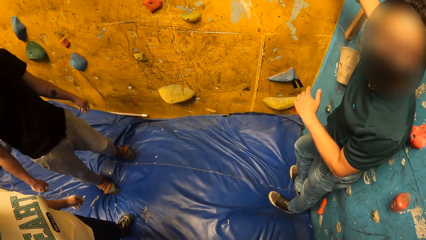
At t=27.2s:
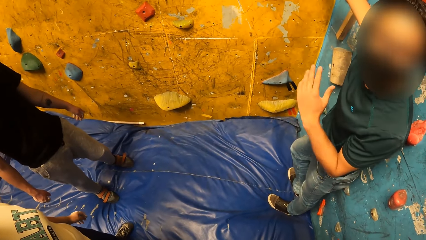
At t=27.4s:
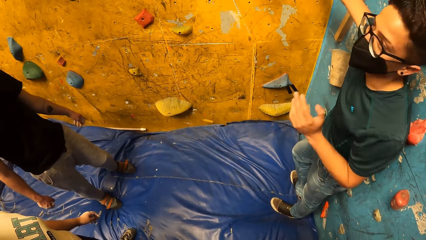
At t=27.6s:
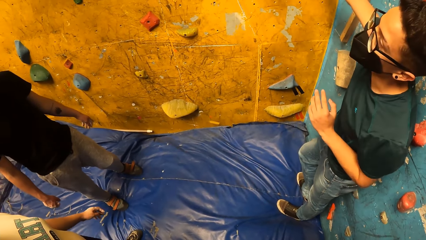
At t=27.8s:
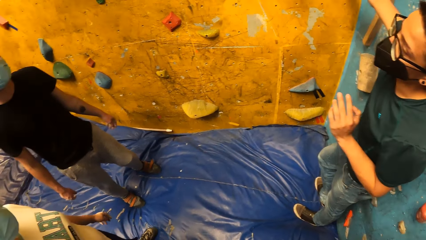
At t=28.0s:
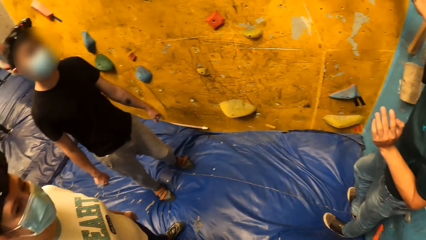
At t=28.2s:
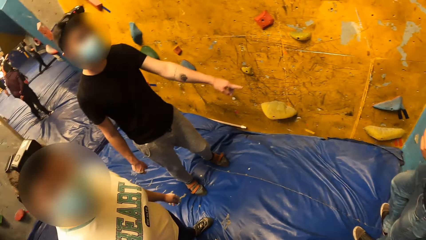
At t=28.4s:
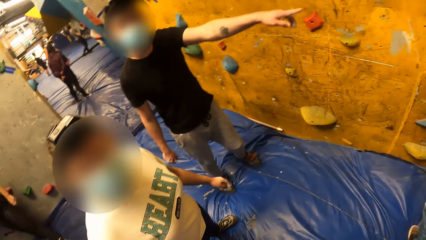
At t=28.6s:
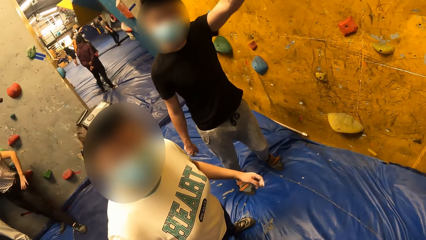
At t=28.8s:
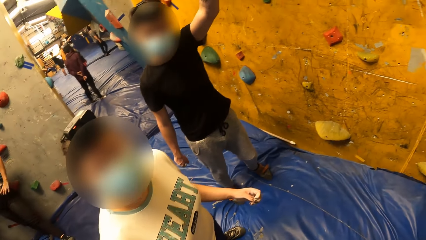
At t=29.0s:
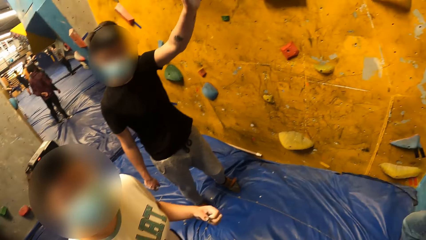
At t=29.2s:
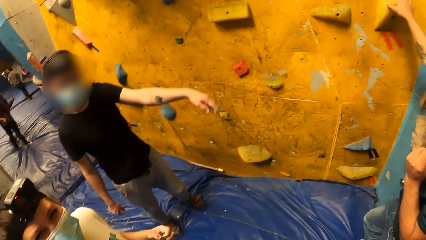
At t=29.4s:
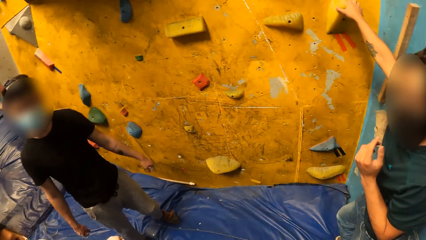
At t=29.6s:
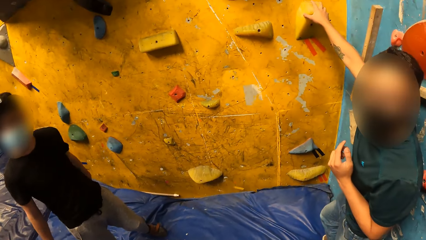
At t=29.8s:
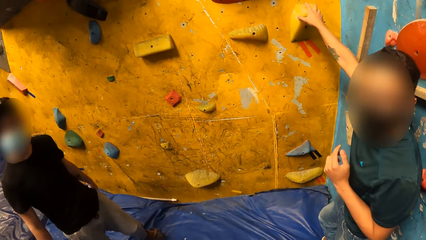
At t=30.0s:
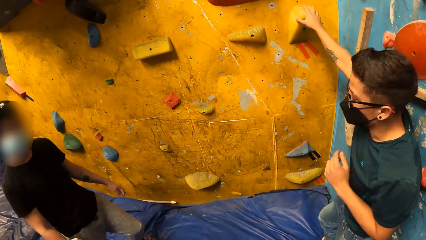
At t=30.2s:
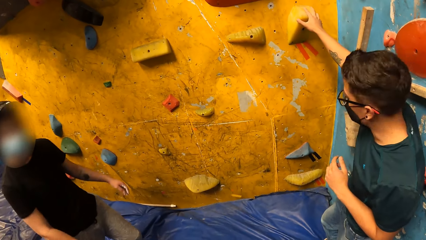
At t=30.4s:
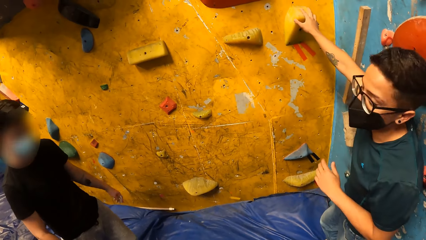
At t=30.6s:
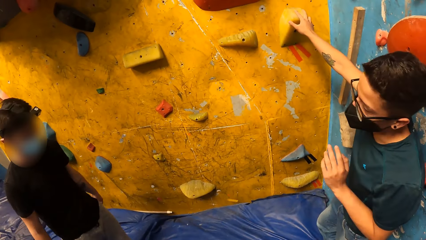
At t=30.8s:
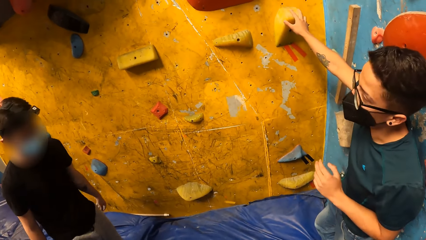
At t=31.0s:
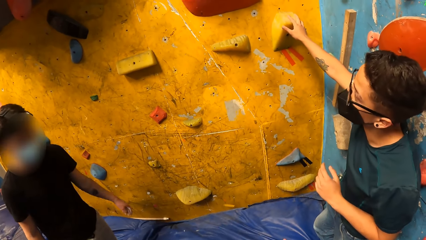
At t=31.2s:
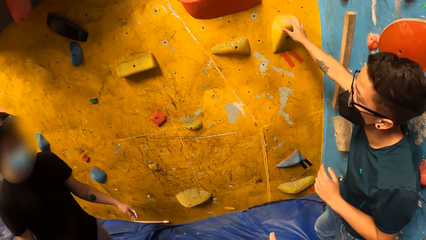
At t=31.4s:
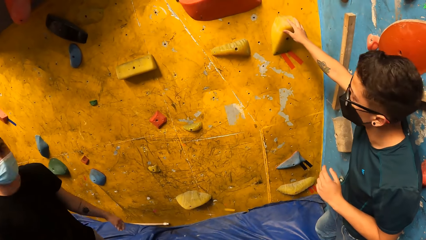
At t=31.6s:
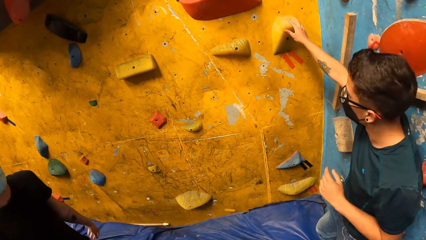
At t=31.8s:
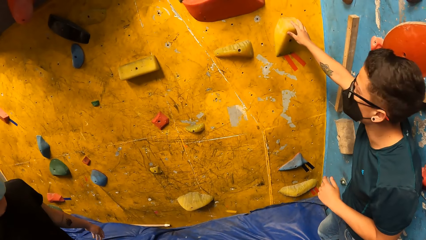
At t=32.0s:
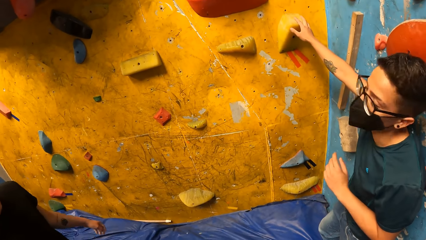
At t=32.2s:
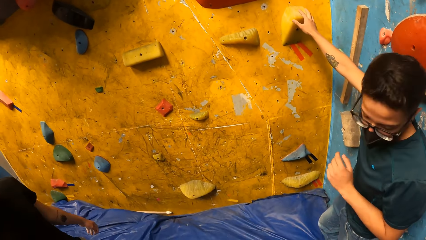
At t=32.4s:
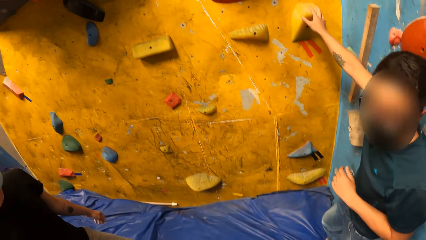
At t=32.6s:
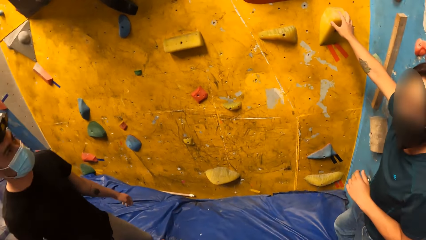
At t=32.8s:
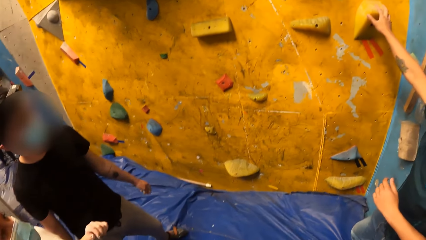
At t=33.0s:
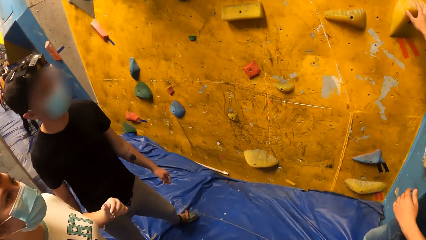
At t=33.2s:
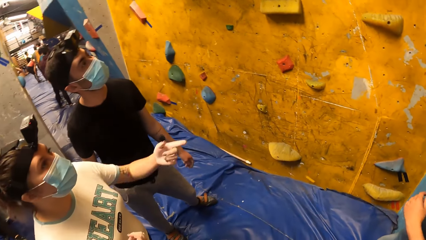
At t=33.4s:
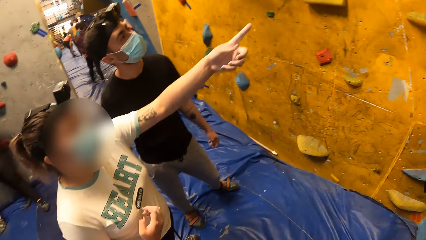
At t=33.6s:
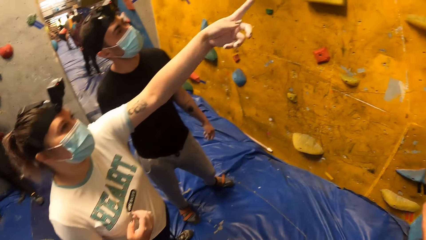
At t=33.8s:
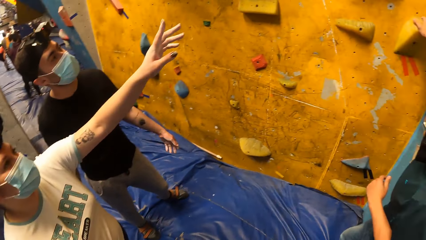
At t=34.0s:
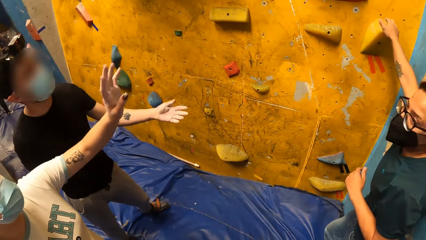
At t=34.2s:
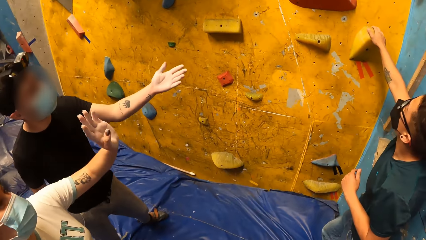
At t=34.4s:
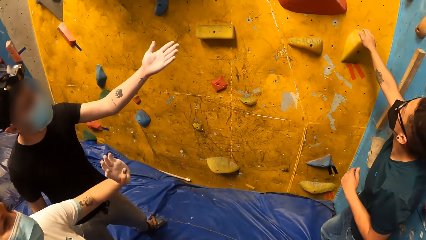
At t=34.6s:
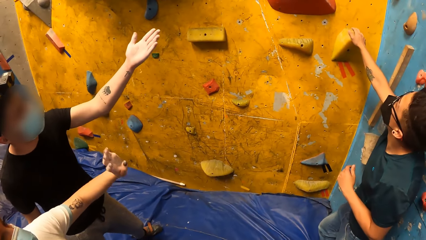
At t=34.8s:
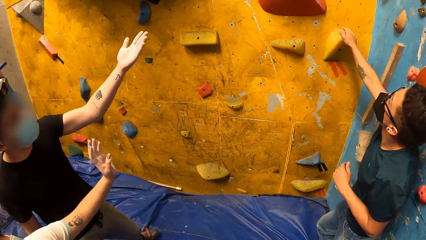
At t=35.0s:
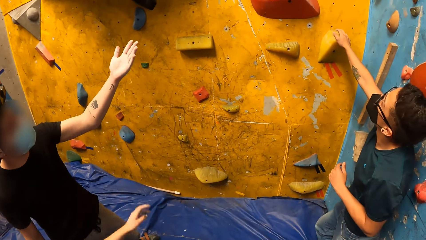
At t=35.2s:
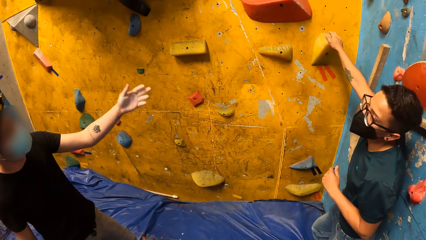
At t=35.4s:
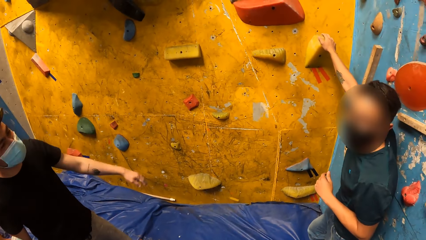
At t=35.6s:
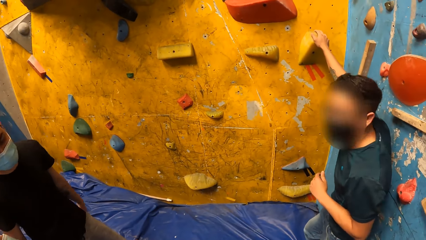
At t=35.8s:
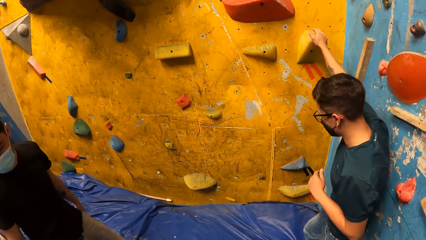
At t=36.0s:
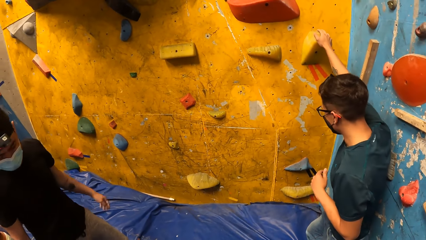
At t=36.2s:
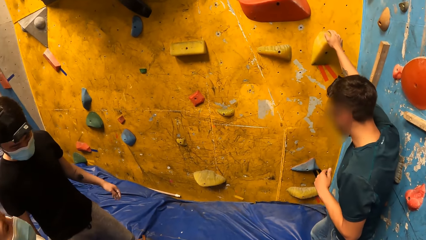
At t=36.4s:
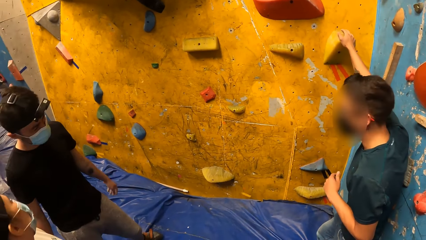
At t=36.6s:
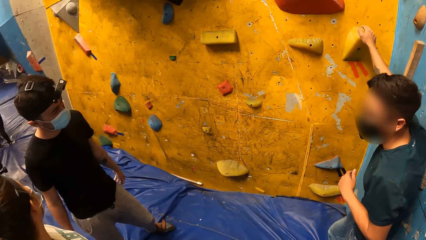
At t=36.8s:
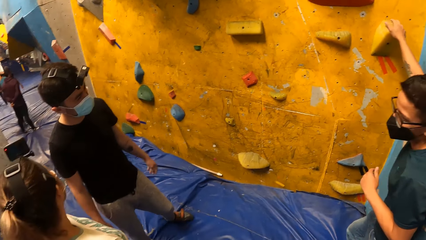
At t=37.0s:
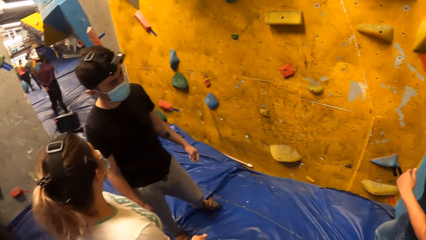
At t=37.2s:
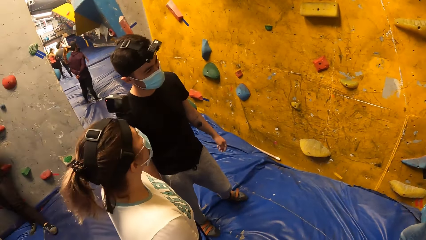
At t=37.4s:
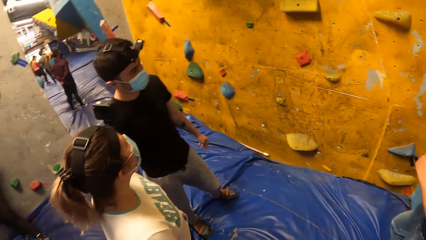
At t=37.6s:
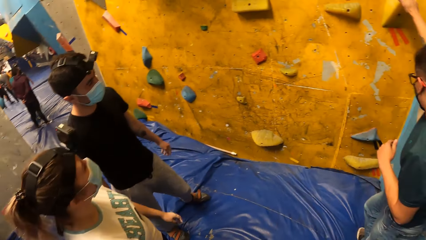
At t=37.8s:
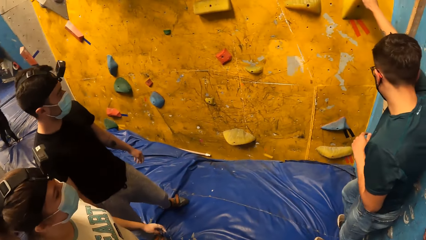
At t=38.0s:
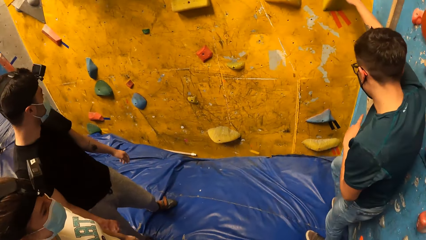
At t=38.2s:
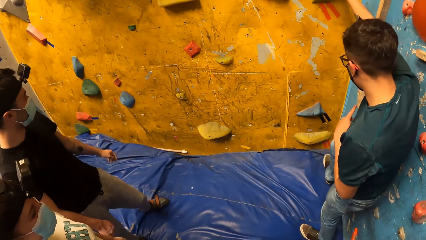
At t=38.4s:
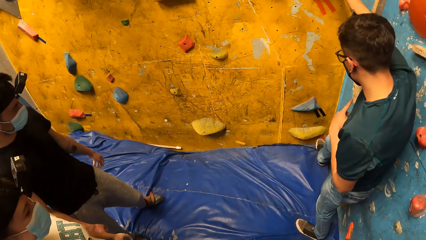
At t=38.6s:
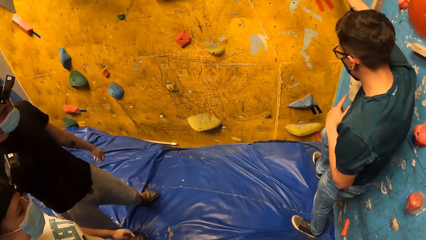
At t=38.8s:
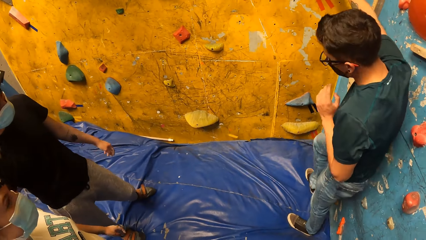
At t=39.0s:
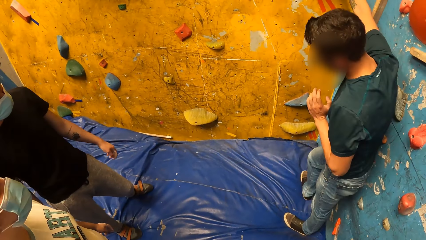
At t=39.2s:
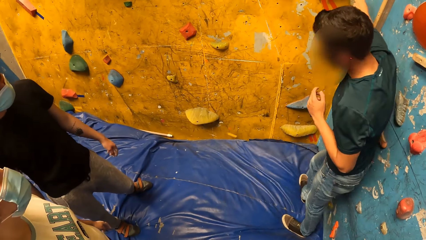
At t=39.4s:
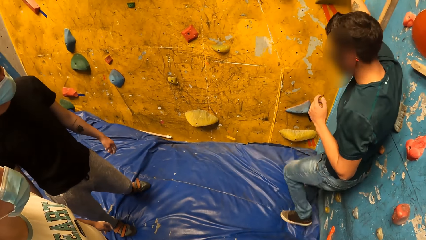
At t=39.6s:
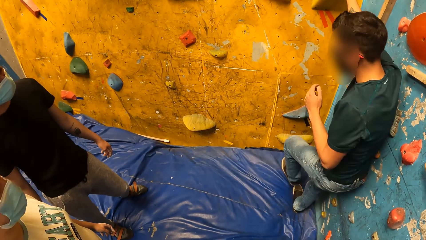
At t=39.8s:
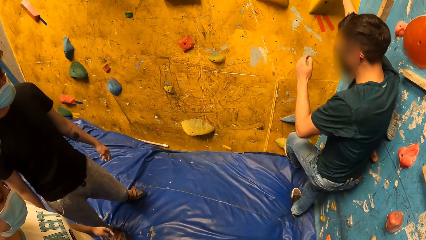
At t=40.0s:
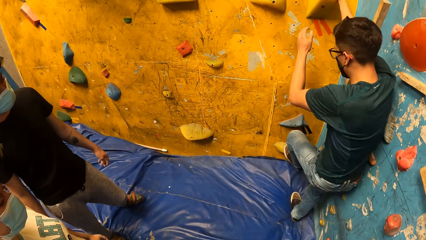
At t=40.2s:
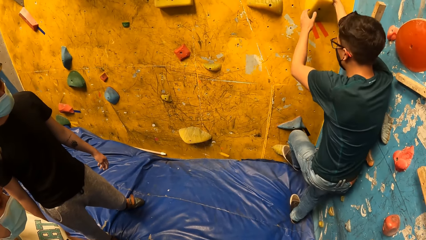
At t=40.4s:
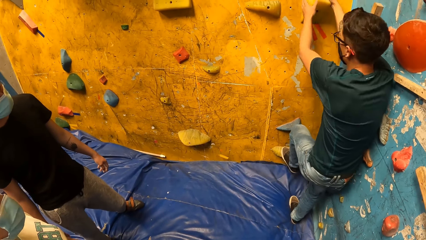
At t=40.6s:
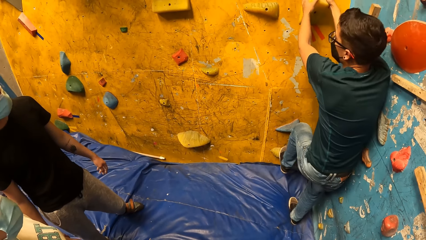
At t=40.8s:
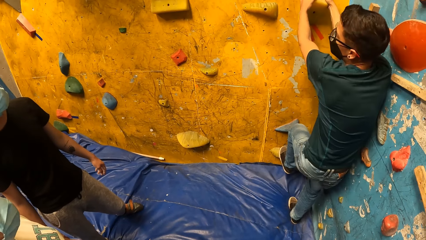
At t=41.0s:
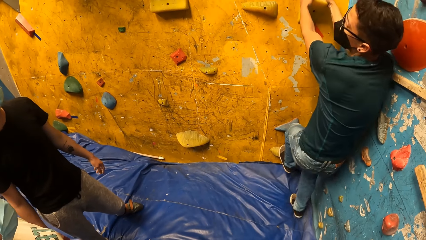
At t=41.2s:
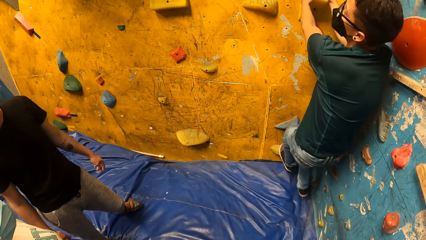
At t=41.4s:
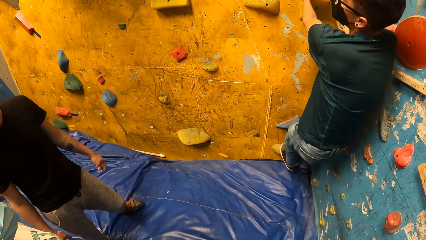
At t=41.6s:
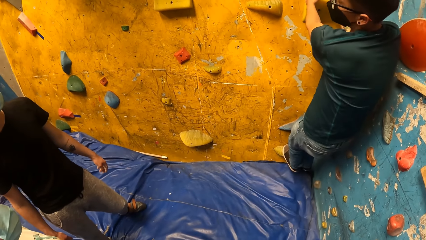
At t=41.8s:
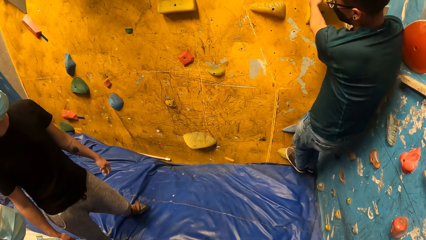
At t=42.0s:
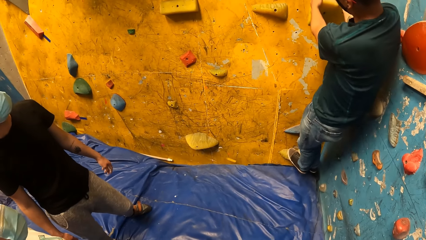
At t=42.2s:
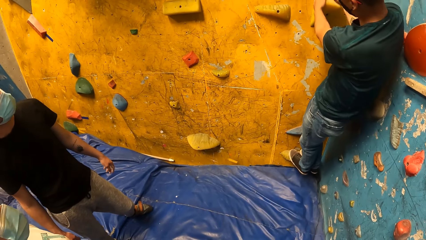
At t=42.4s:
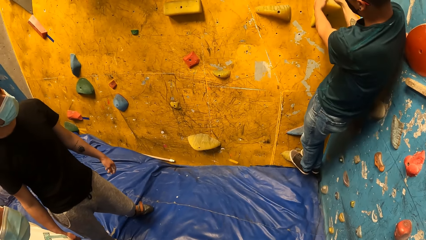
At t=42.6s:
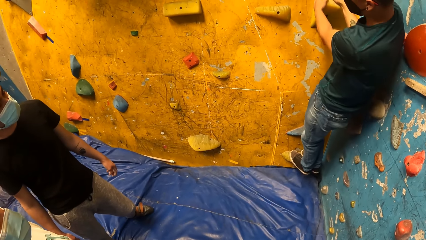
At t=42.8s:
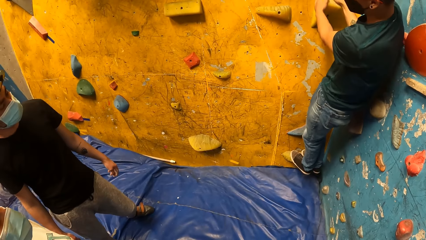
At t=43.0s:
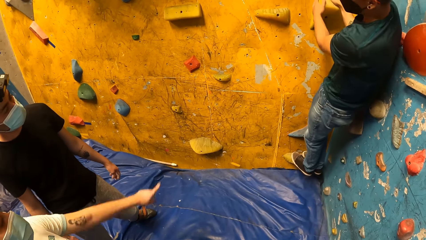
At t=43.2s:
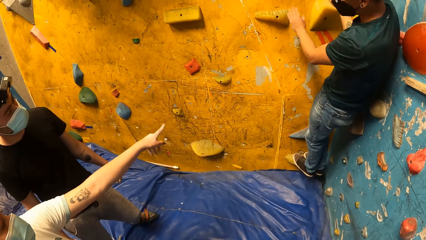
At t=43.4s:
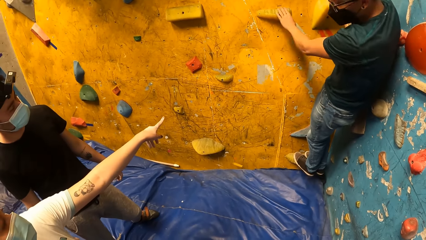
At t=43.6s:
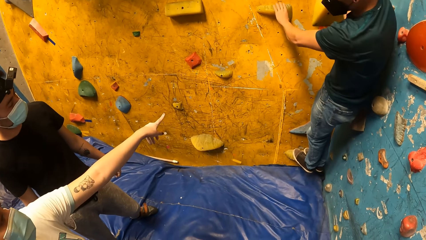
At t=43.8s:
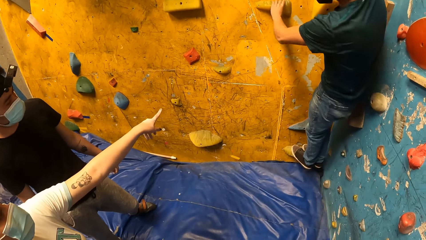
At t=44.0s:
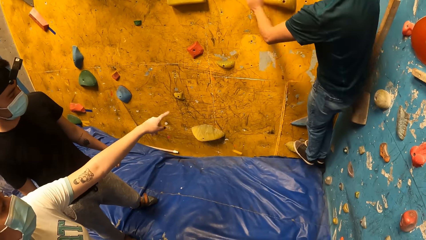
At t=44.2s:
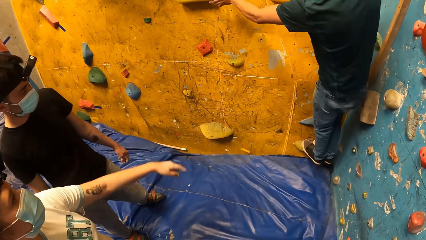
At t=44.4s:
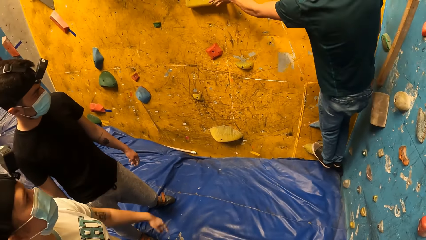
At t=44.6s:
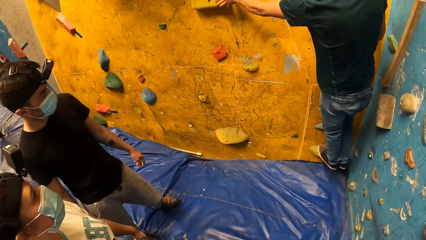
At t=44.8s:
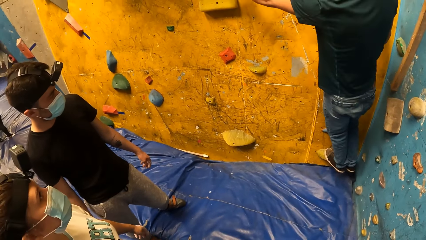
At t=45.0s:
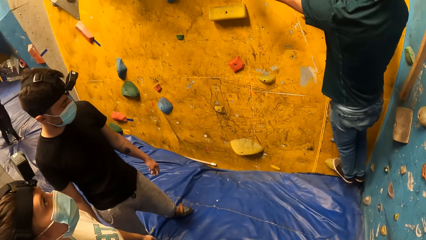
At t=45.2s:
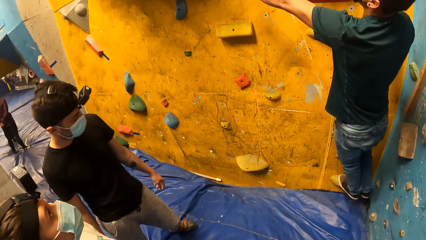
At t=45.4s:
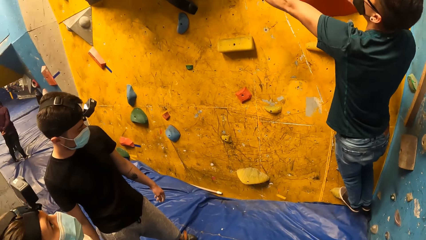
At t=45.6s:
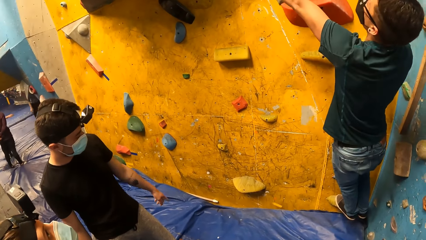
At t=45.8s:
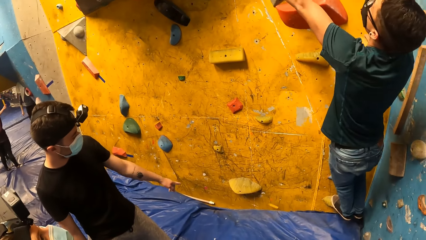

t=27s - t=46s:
A man points at another man. The other man touches the climbing wall part. The camera wearer looks around. A woman points towards the bouldering wall with her left hand. The first man interacts with the other man. The other man touches the climbing wall part. The other man climbs the bouldering wall. The woman points towards the bouldering wall with her left hand and interacts with the other man. The other man examines some climbing holds with his right hand.
